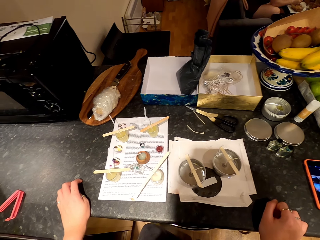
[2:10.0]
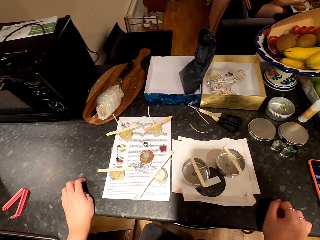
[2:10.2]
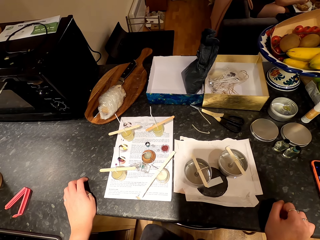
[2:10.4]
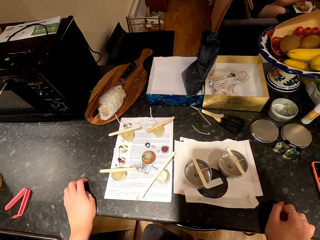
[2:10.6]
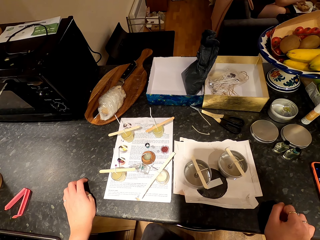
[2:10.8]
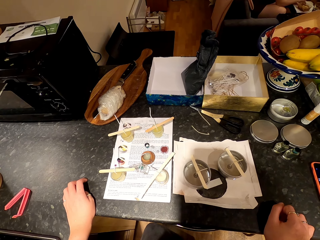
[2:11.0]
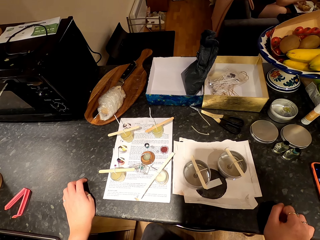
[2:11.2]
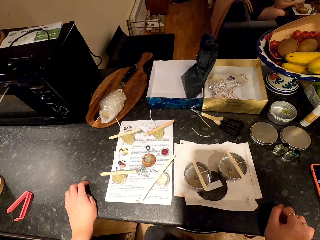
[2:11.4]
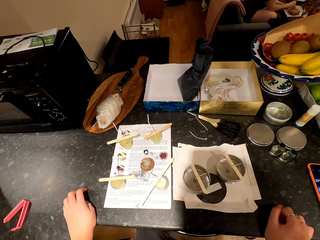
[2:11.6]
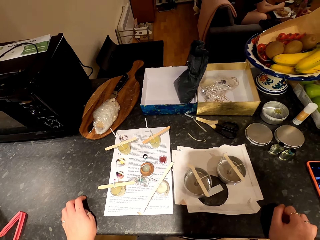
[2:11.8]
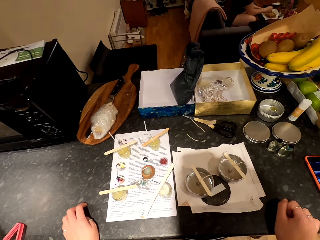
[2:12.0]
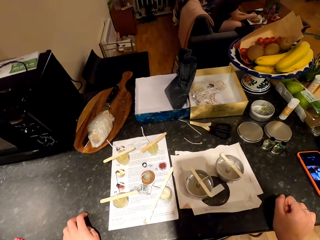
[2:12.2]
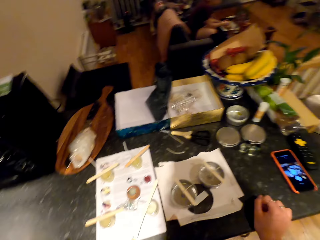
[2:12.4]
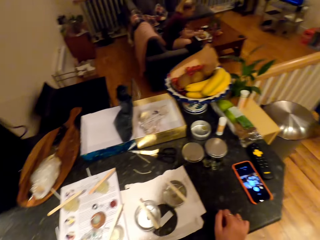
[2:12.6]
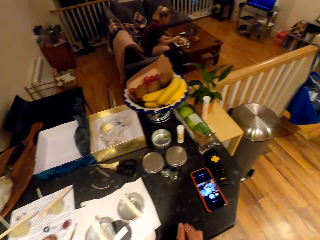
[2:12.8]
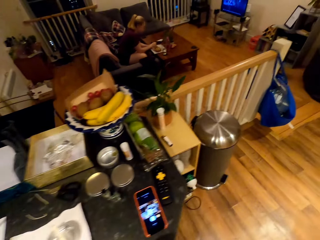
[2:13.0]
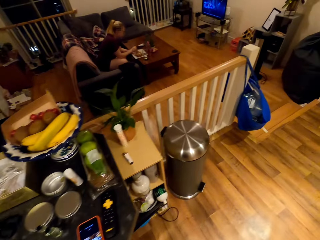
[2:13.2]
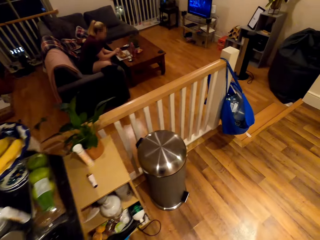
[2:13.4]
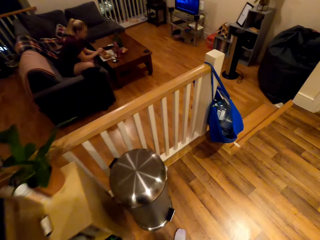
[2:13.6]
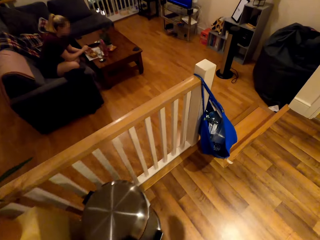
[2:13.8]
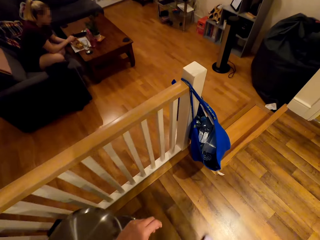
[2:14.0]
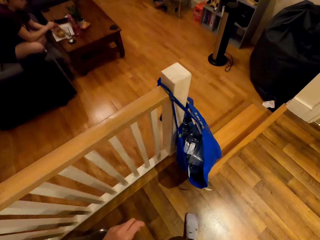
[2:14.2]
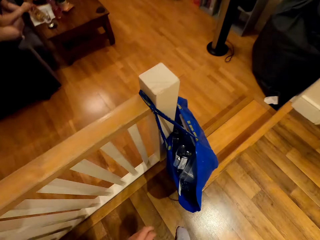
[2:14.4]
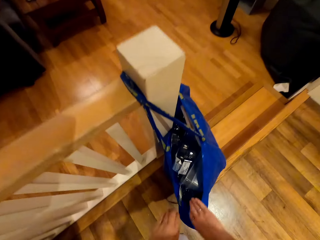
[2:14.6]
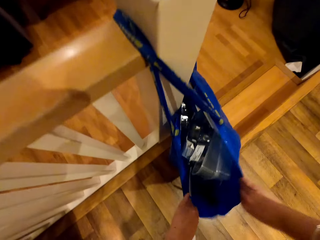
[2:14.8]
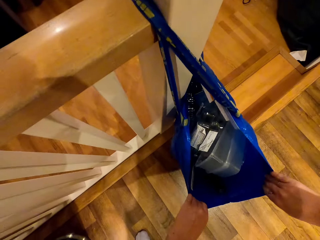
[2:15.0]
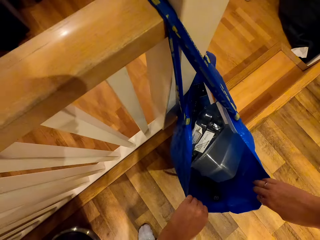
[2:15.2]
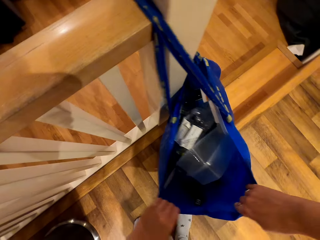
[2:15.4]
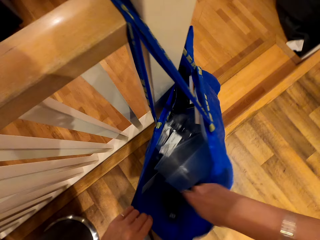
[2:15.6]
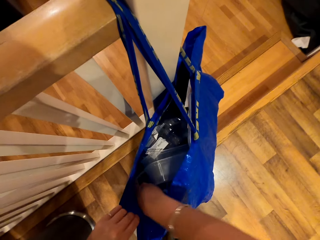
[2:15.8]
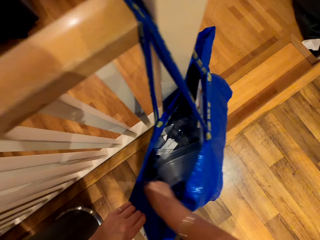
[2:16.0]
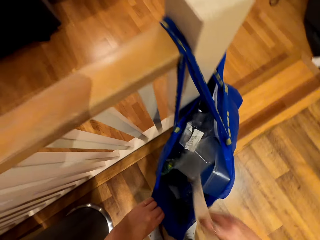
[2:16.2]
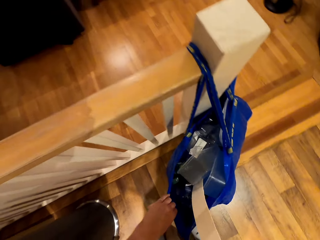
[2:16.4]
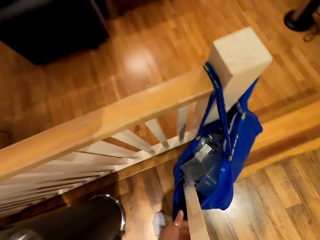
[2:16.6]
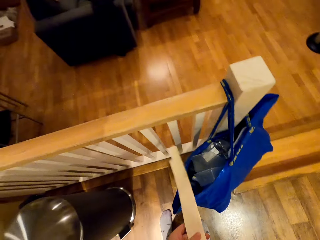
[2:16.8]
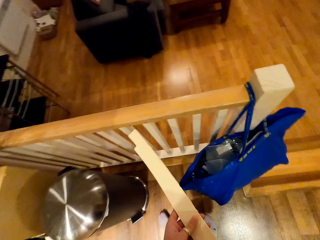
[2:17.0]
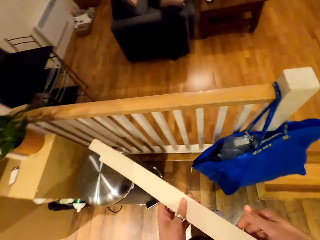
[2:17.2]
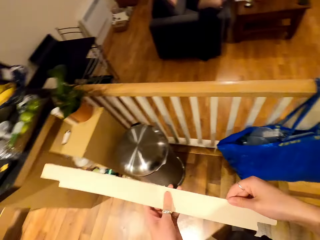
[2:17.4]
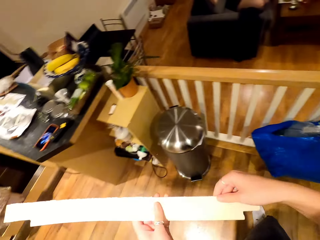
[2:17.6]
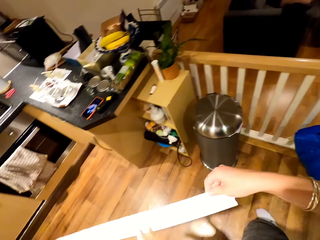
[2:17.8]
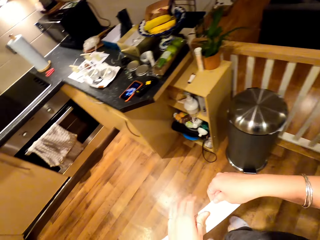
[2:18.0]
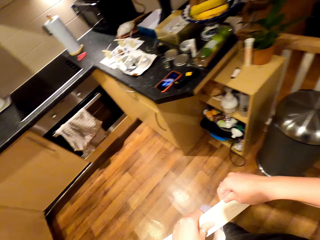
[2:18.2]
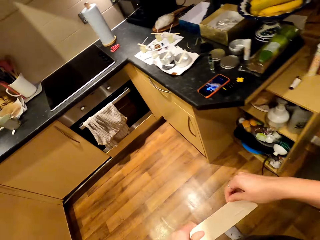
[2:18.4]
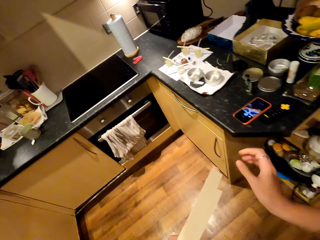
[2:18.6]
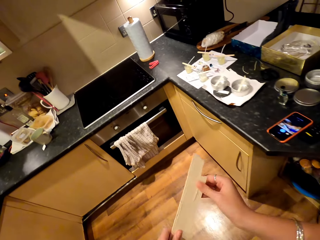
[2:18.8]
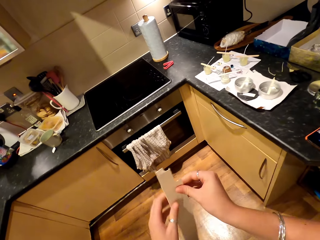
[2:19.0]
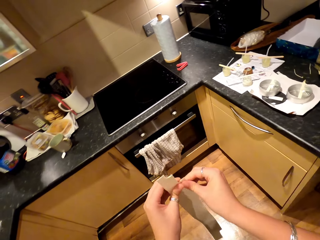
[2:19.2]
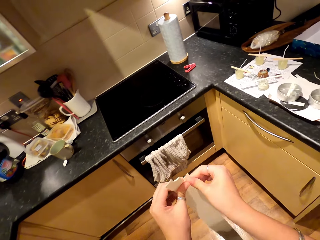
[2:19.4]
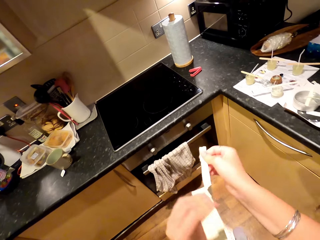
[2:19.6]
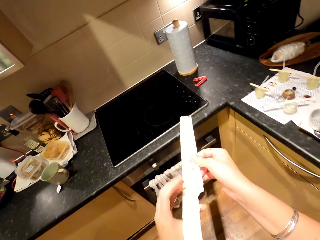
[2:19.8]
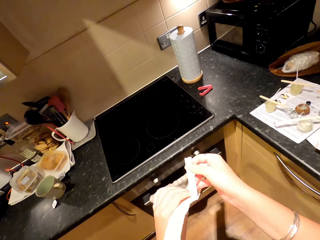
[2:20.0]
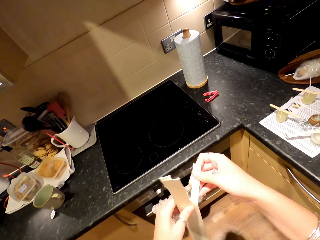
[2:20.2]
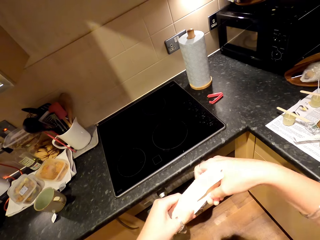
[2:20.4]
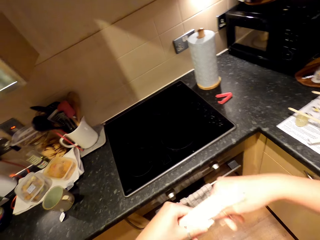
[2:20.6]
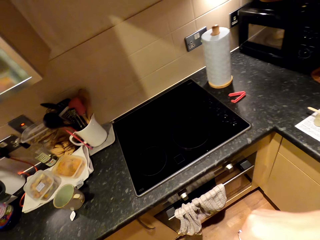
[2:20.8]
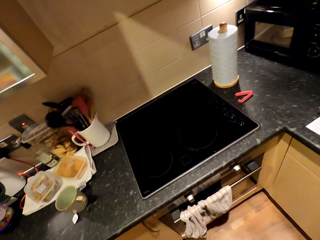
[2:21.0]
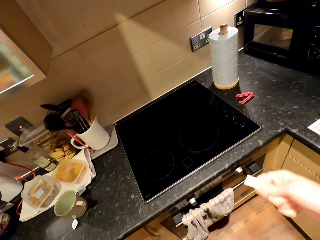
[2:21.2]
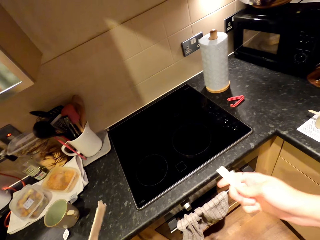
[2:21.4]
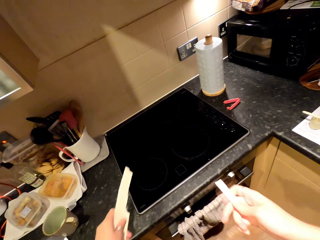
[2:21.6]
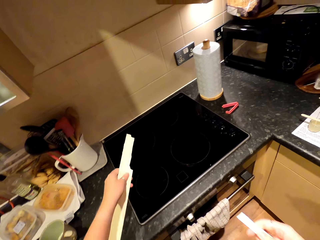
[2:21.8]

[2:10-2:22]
The camera wearer turns, walks around, and moves towards the blue bag. They open the blue bag and hold the bag. They pick something in the bag. They pull something. They walk around. A woman sits on a couch. The camera wearer cuts something. They tear something.

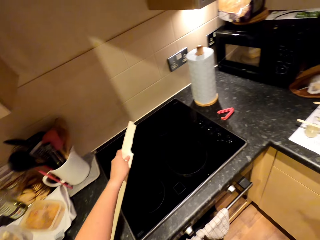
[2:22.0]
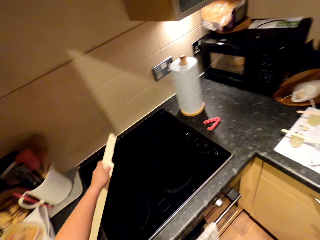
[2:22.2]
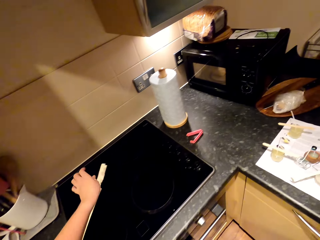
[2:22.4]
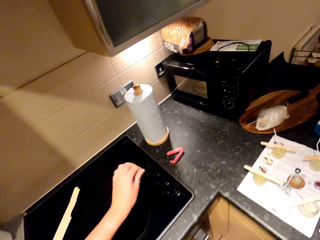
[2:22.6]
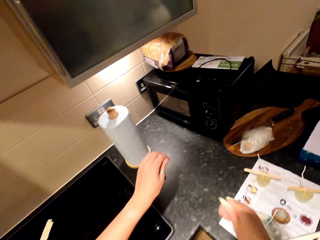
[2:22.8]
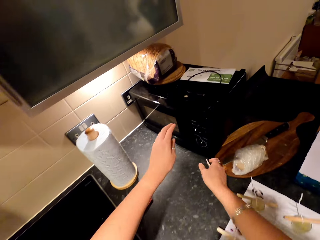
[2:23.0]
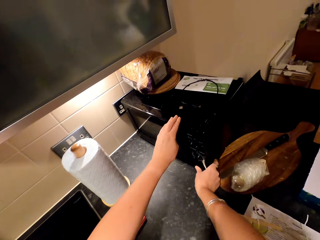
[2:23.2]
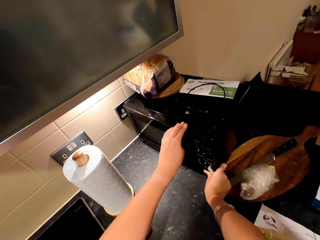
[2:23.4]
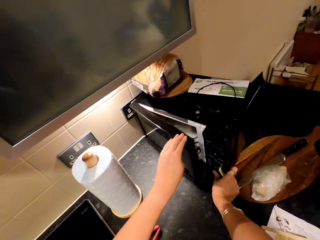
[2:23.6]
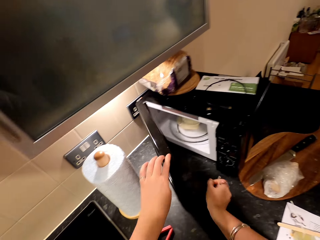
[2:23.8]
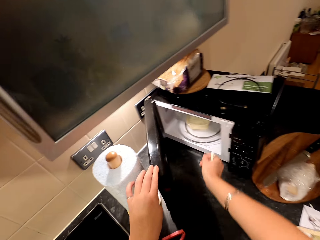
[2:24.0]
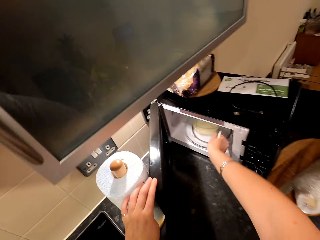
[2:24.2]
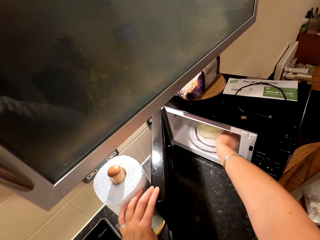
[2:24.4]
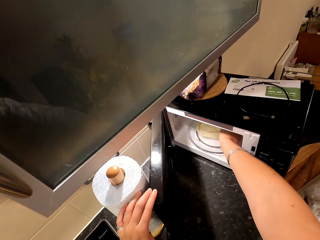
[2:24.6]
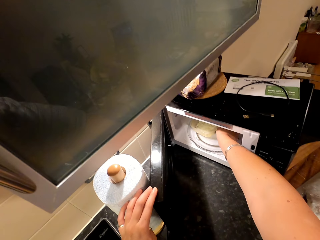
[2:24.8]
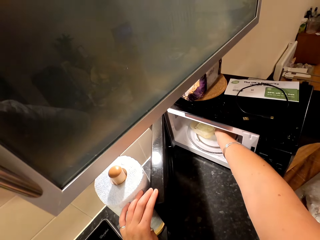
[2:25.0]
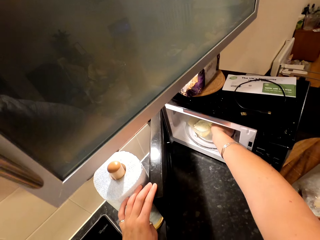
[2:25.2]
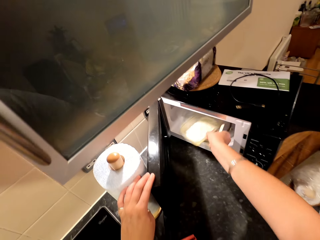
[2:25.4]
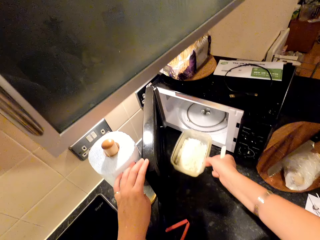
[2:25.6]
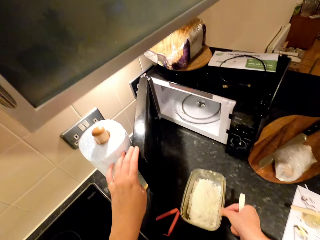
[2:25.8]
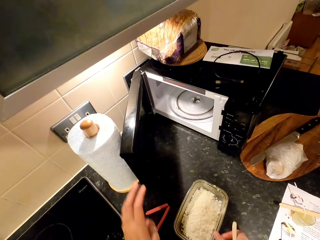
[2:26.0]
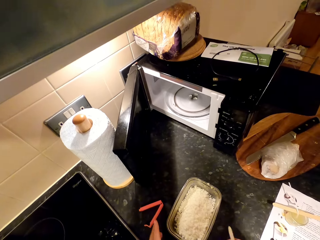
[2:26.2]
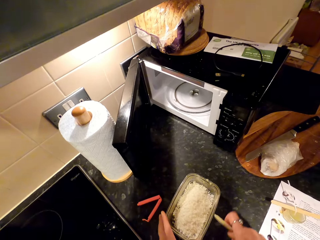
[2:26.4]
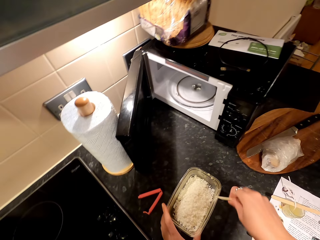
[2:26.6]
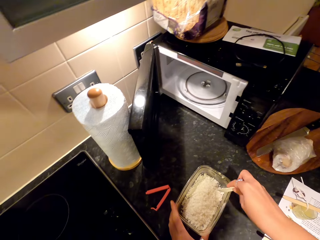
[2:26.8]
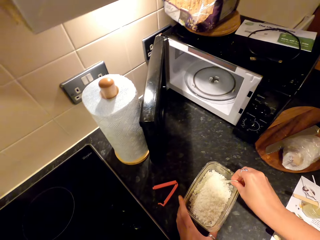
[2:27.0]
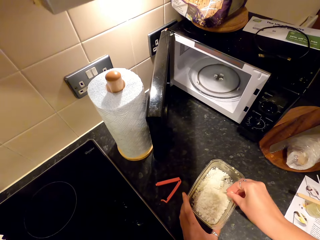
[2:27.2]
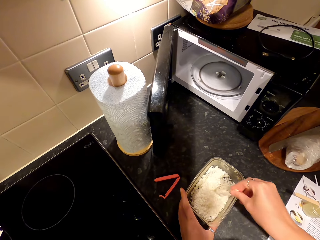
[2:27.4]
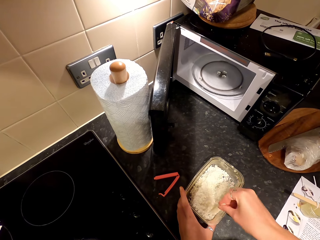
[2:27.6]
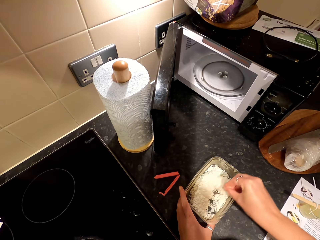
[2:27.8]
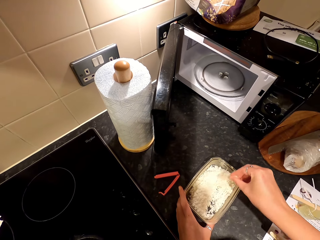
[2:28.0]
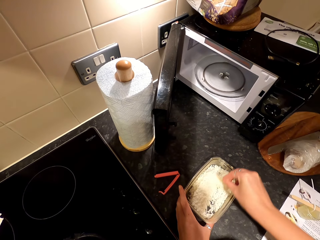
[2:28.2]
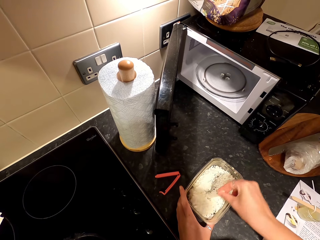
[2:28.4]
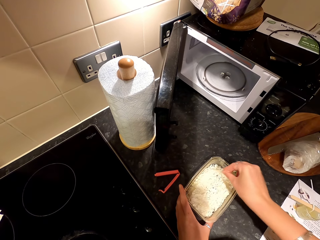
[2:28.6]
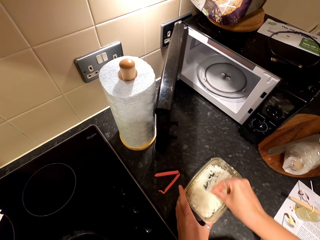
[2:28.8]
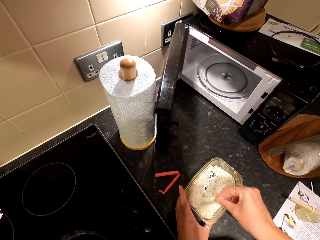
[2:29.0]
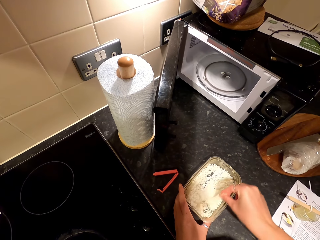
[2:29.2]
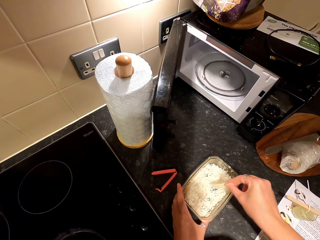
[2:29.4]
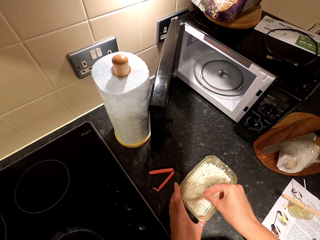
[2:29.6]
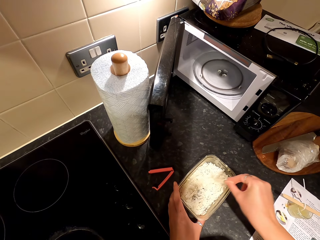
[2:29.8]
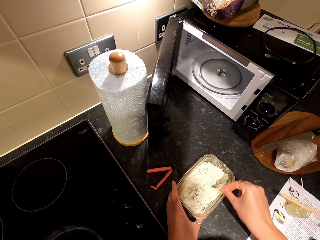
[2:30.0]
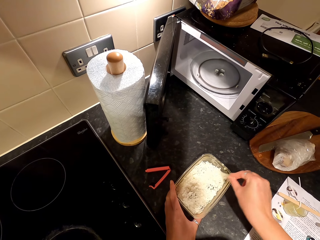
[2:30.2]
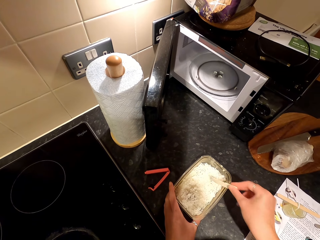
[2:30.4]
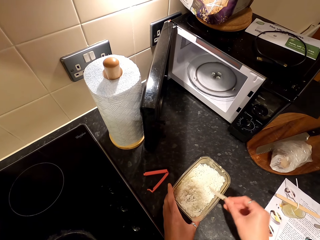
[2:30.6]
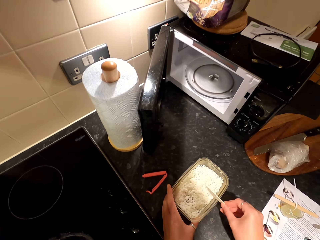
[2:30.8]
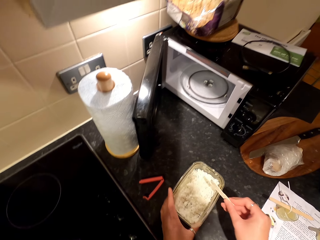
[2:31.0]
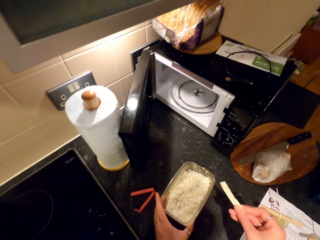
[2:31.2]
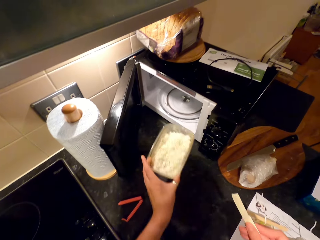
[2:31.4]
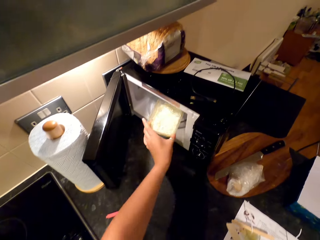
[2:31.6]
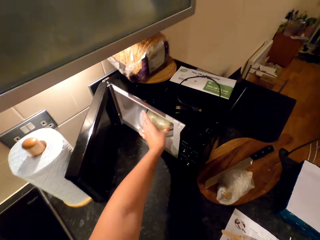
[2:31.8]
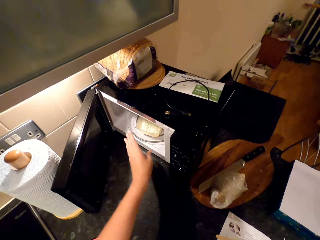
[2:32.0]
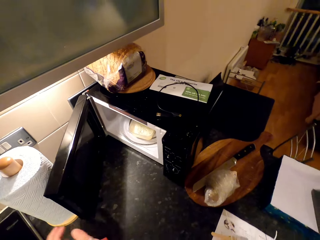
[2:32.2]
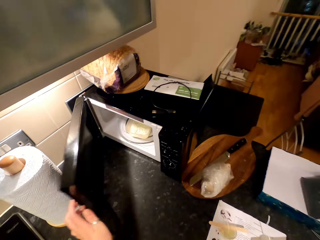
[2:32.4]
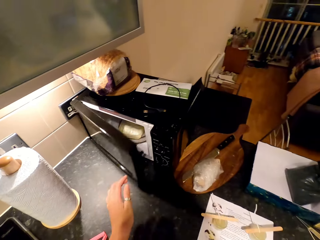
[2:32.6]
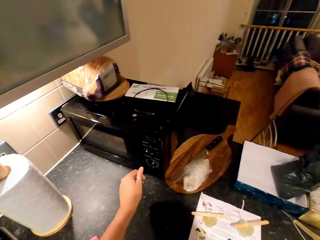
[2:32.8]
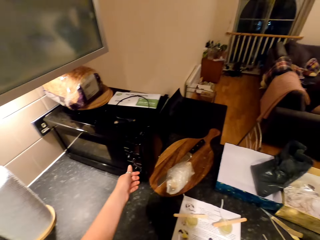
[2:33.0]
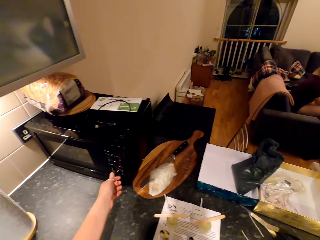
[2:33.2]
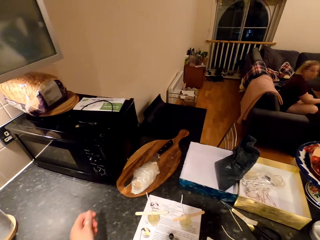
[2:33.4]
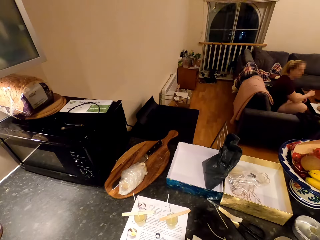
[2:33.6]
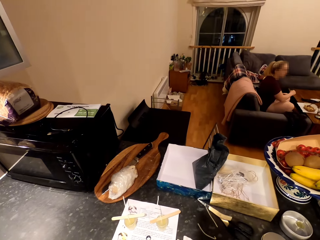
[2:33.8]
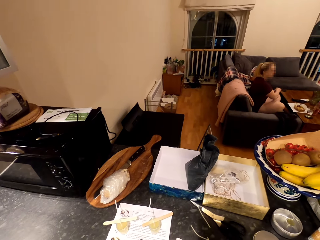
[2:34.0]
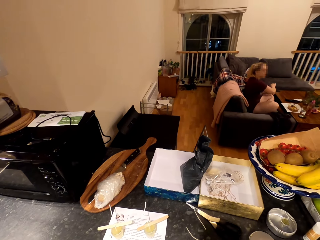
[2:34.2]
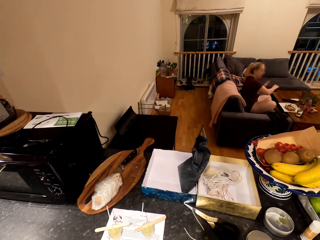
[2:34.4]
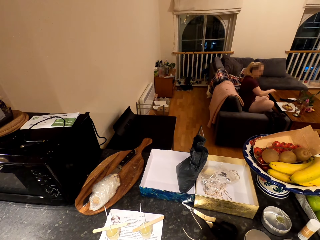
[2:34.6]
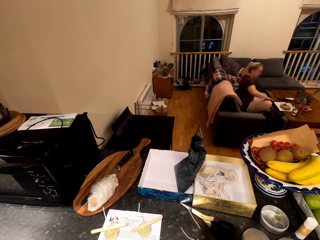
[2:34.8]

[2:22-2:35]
The camera wearer puts something on the board or cooktop. They open the microwave and remove the dish from the microwave. They put the dish with something on the table or countertop. They stir wax particles in the dish with something. They hit something on the dish. They pick the dish on the countertop and put the dish with something in the microwave. They close the microwave and turn a button on the microwave. A woman uses gestures. The camera wearer looks around.
